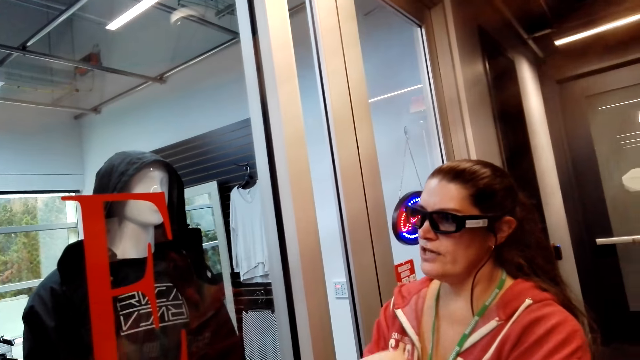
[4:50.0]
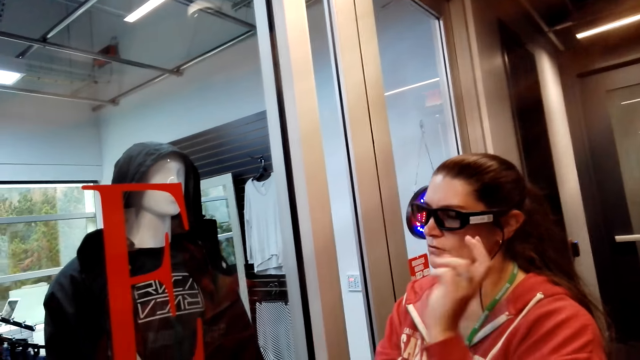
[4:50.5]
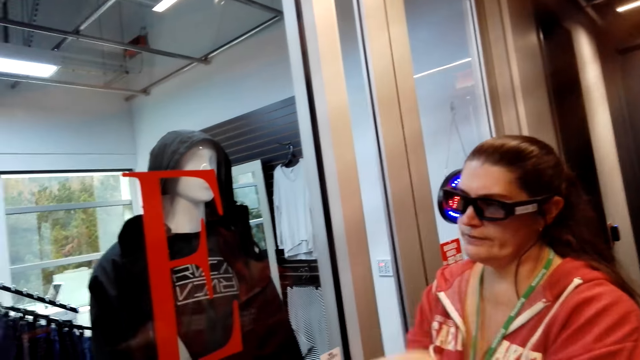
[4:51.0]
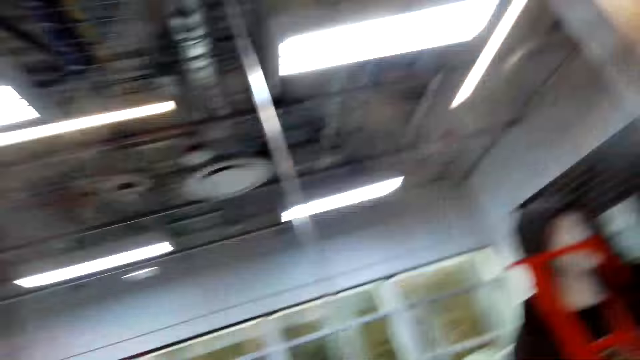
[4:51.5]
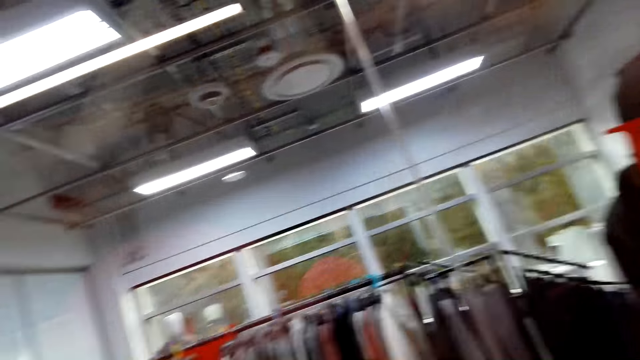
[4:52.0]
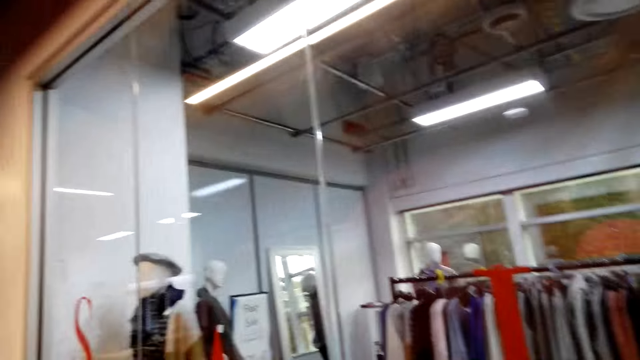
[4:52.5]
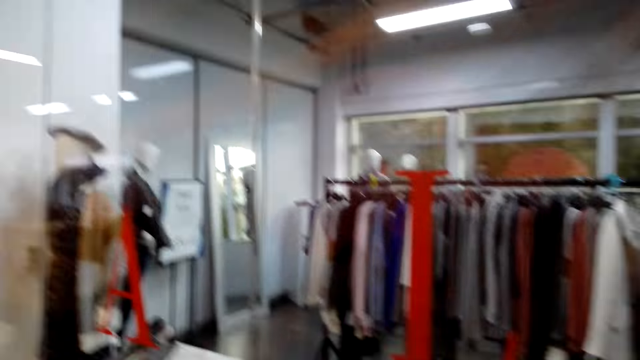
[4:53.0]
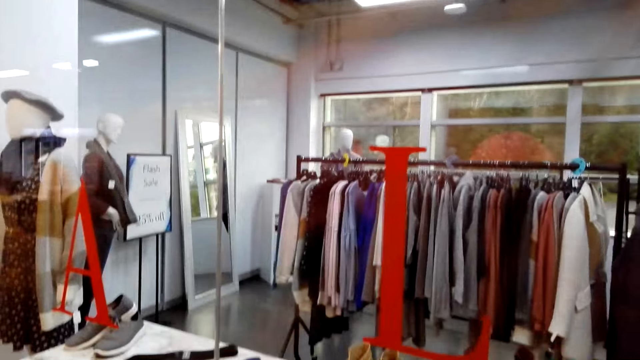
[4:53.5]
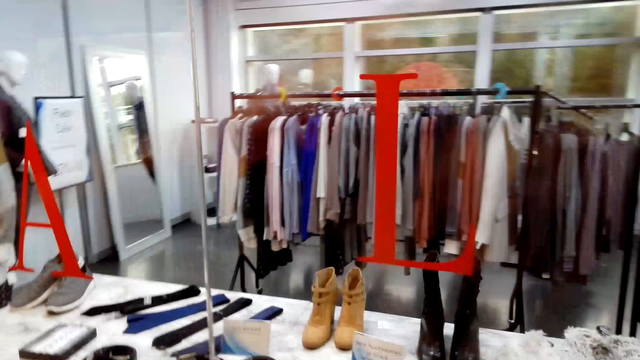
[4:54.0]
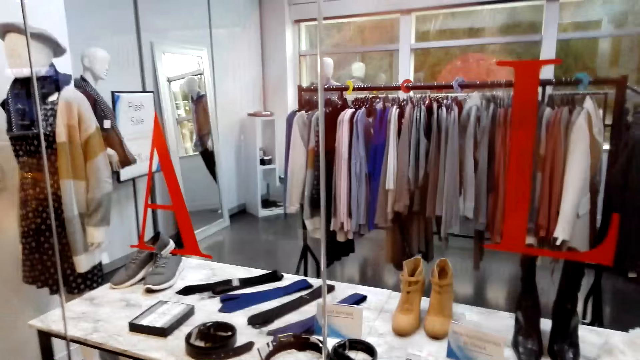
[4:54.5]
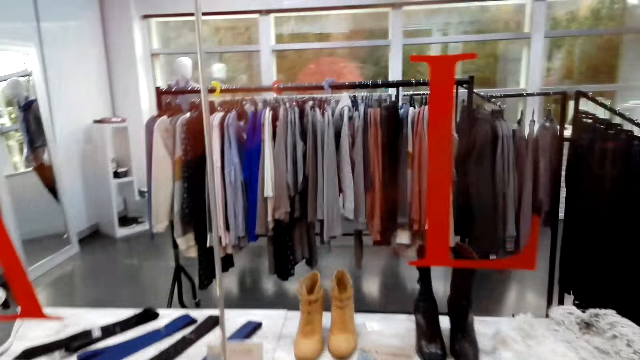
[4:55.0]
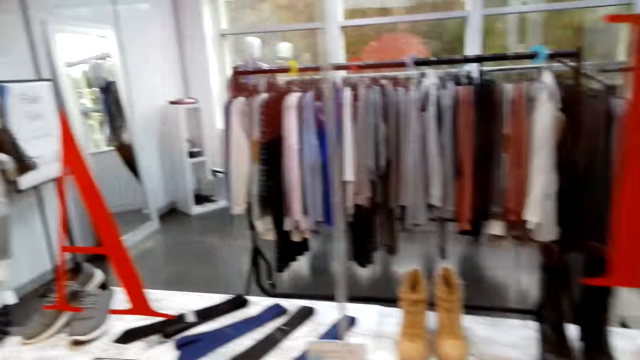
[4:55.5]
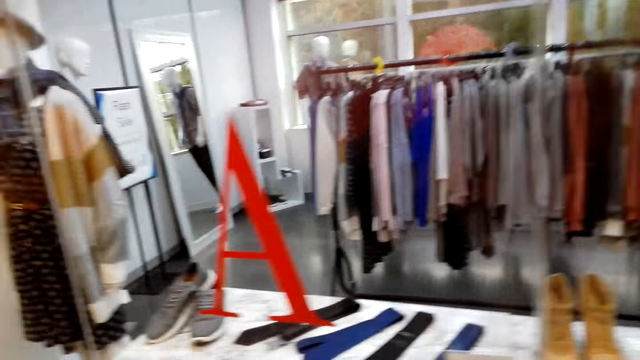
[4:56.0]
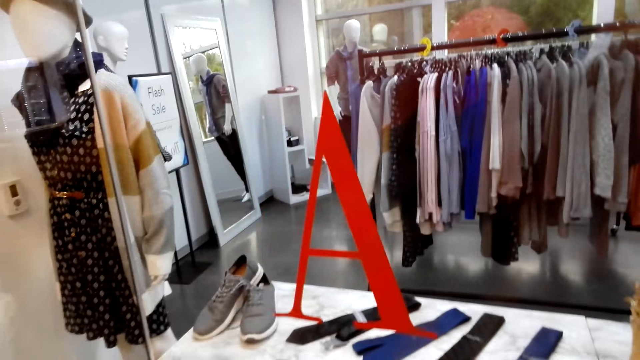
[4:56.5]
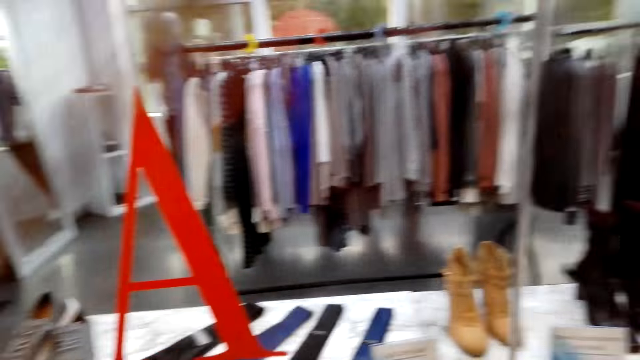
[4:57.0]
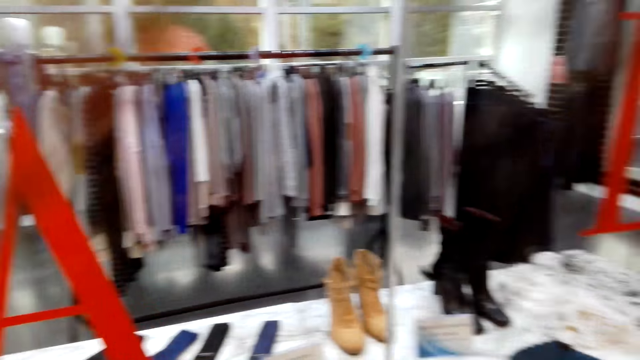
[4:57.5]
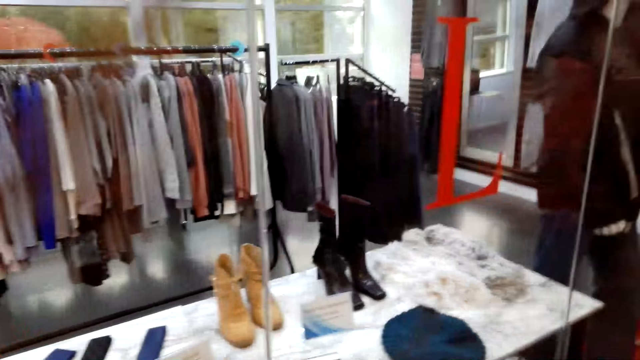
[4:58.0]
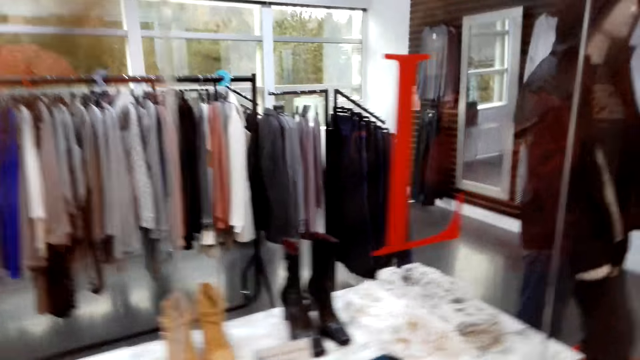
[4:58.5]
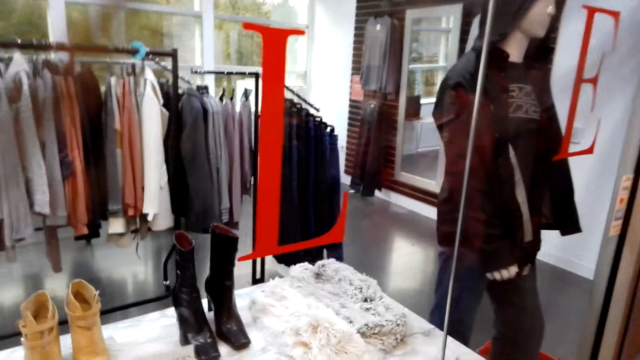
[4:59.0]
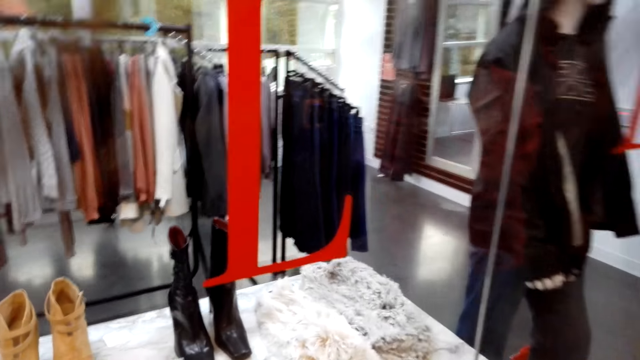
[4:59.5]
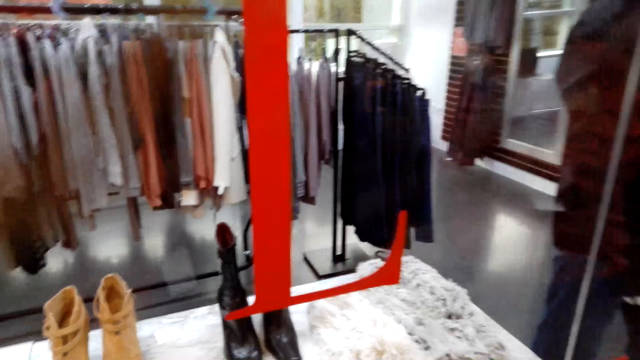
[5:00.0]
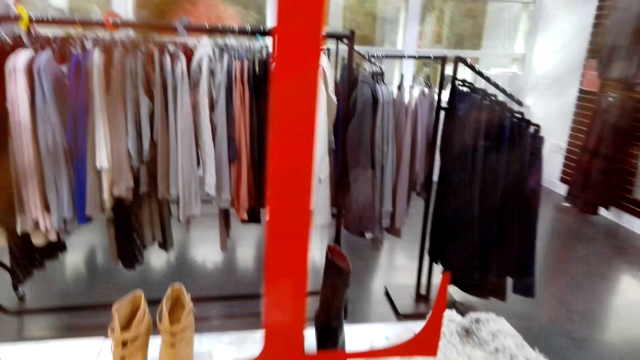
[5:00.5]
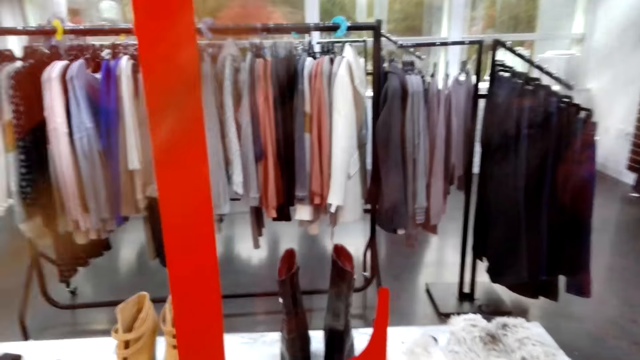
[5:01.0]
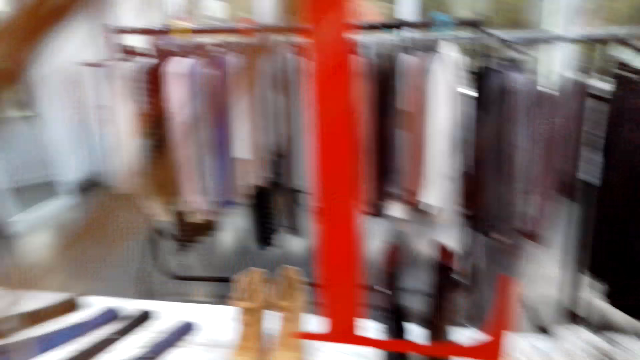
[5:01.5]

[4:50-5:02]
A man talks to the camera wearer. The camera wearer walks around the room.

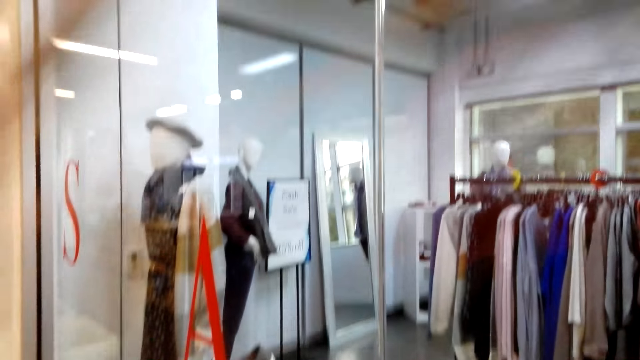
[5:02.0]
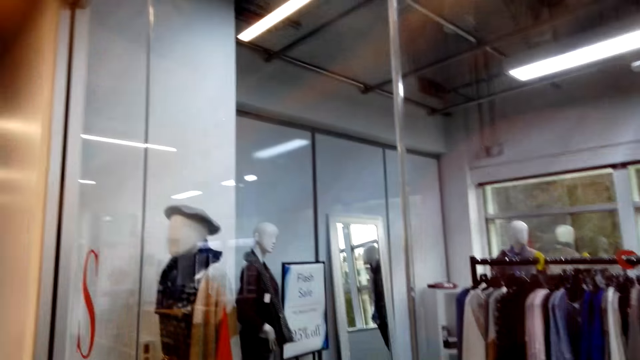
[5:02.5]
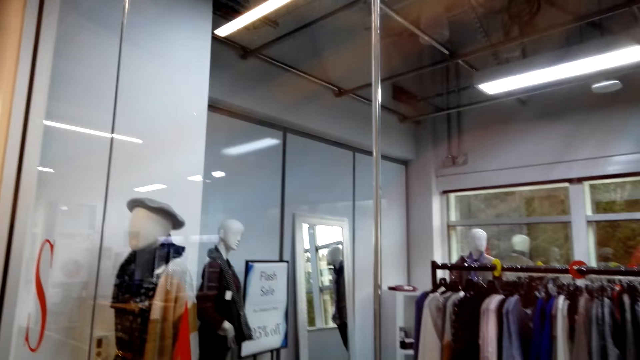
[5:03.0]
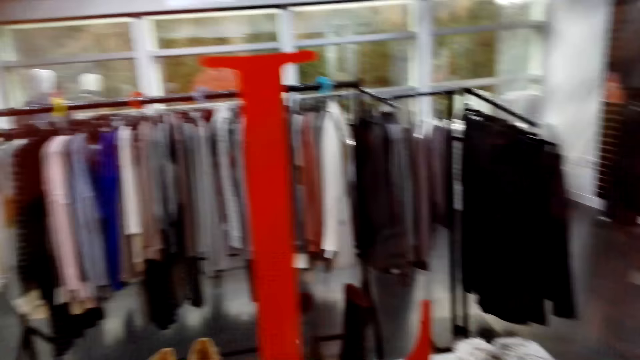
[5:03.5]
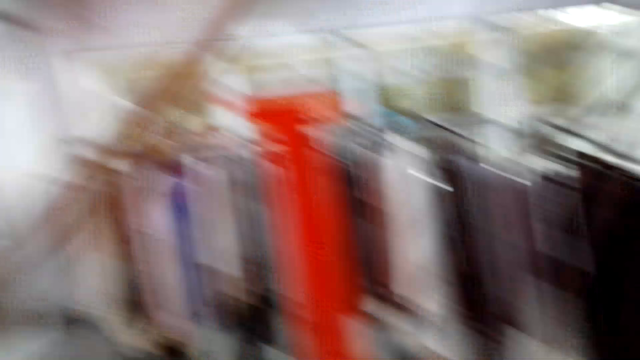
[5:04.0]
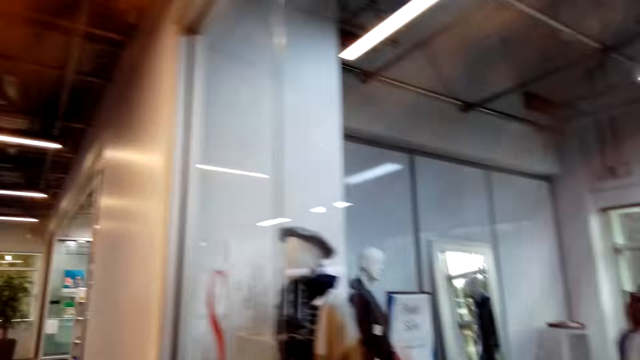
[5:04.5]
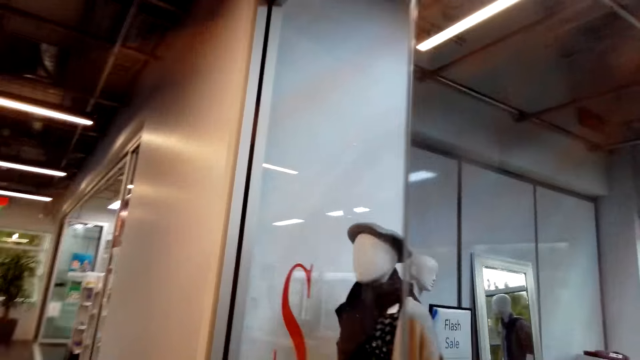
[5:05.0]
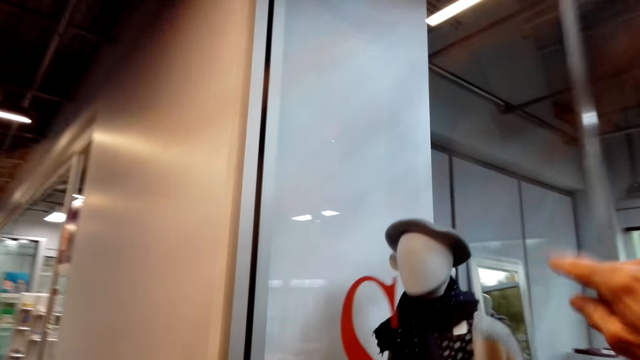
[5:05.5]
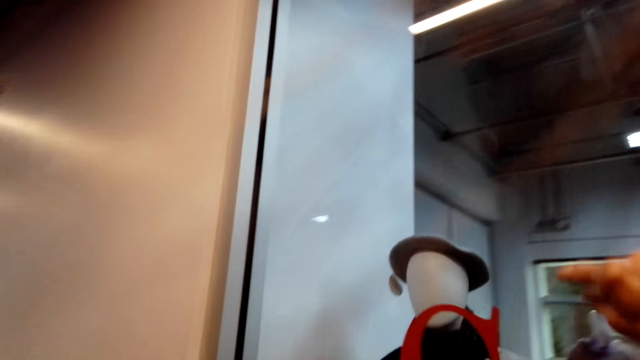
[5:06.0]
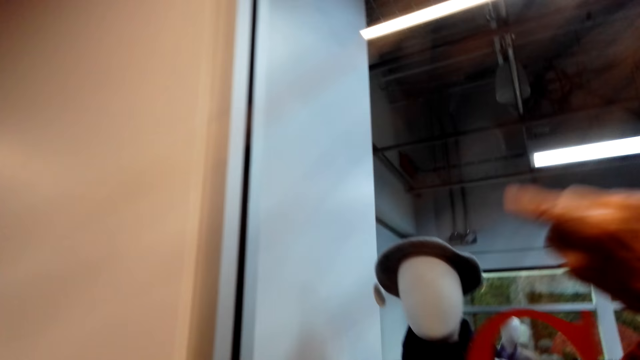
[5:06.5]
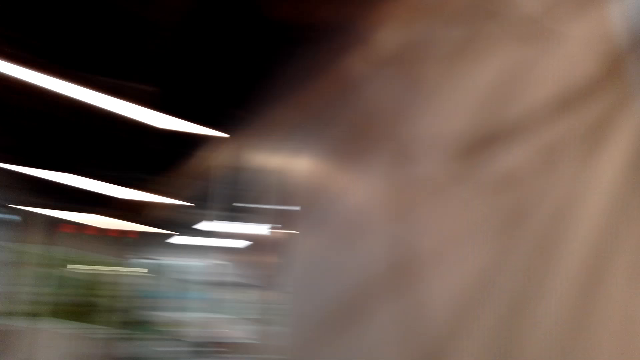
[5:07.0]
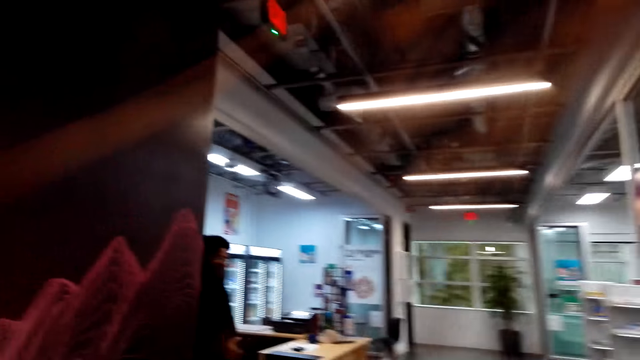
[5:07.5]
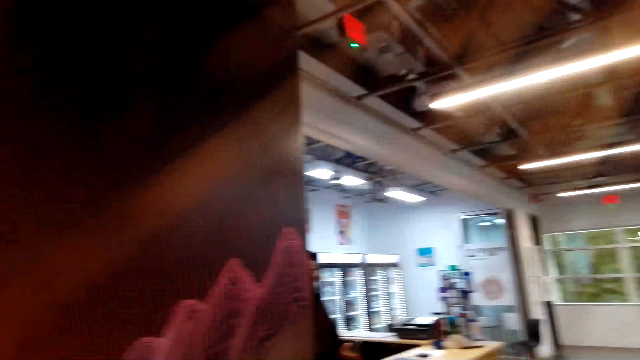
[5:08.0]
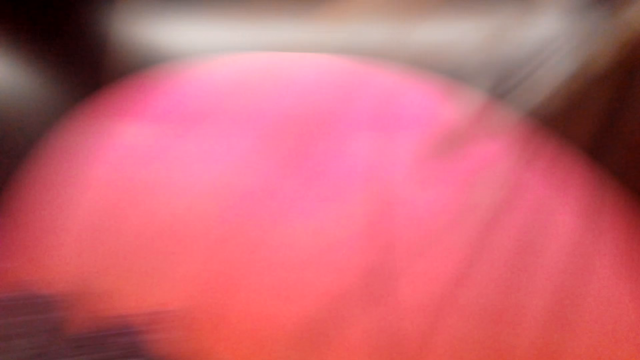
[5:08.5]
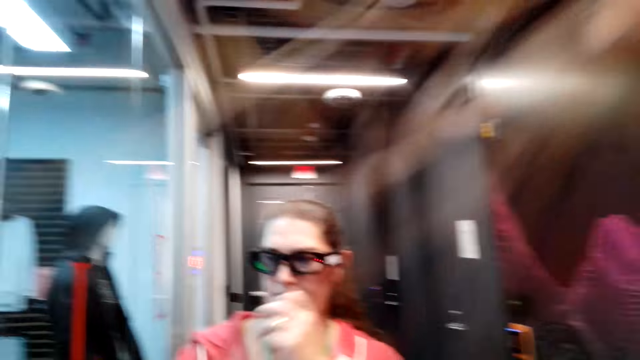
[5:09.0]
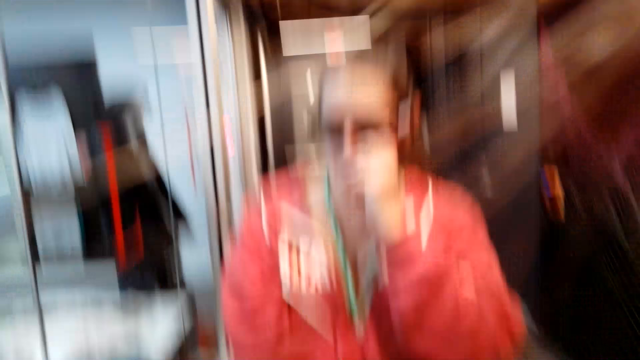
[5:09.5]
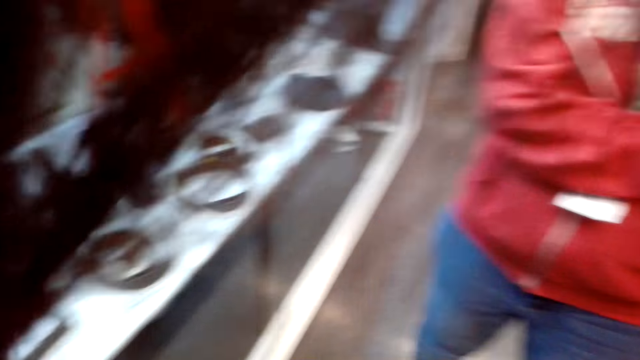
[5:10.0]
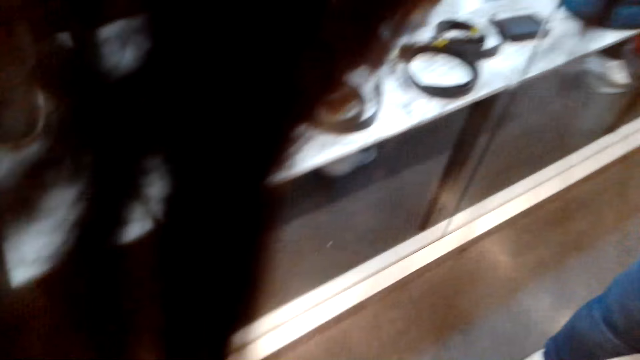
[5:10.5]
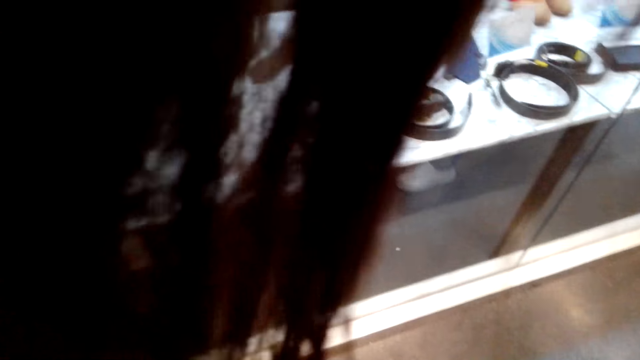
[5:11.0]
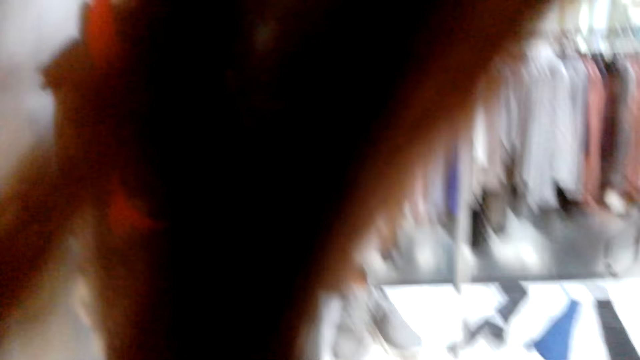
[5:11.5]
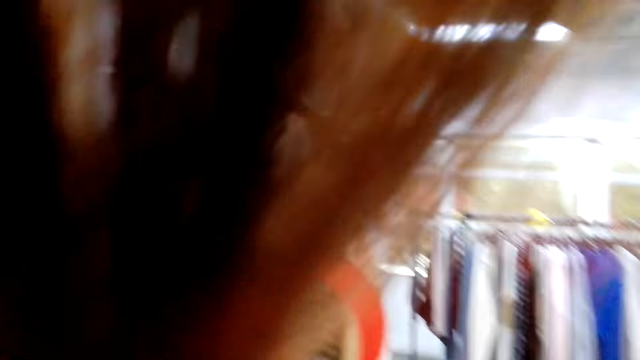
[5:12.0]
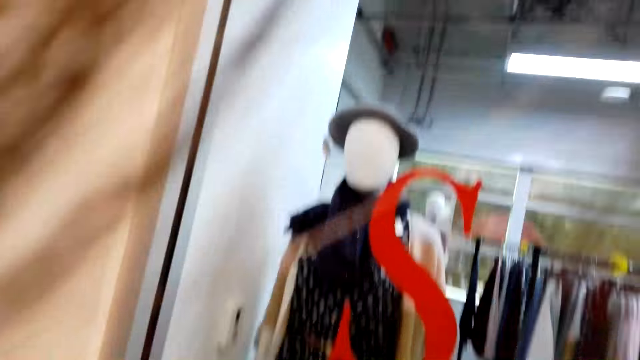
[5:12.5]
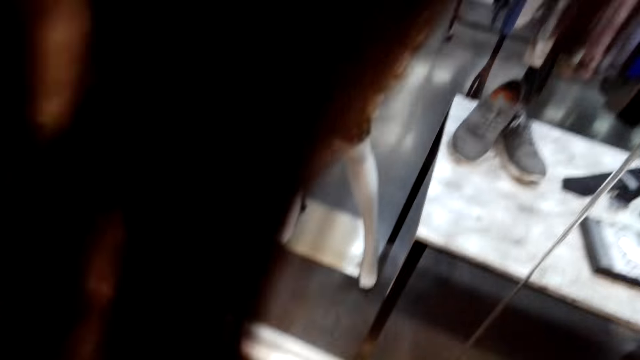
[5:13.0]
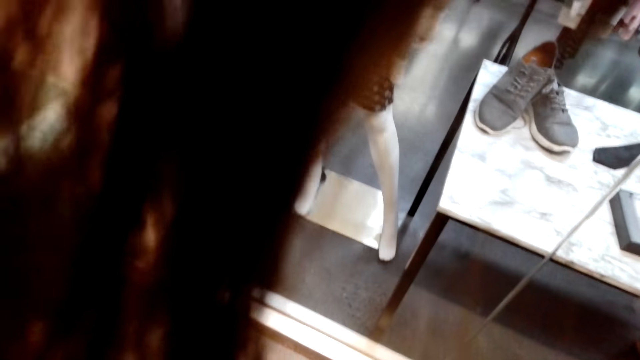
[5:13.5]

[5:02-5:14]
A woman points at something in the shop. Another woman demonstrates something to the first woman.
